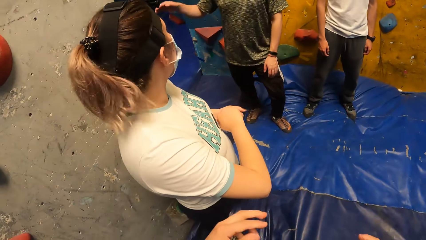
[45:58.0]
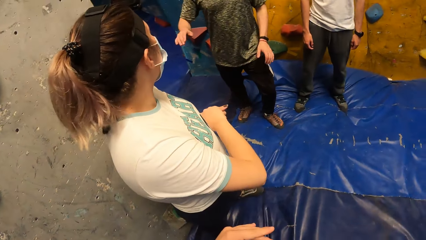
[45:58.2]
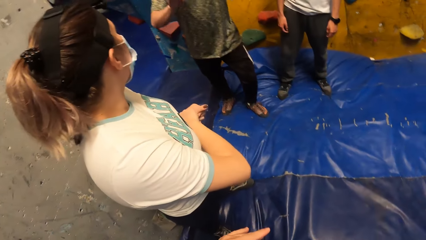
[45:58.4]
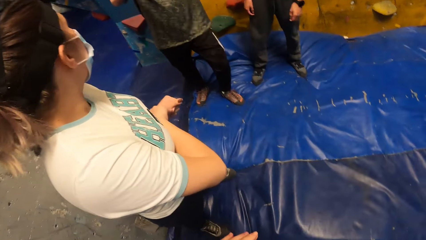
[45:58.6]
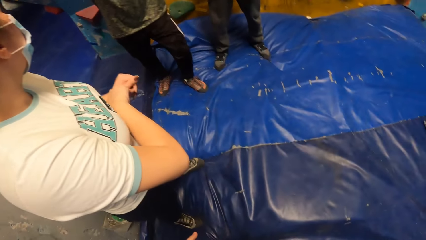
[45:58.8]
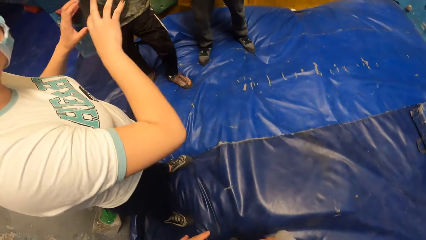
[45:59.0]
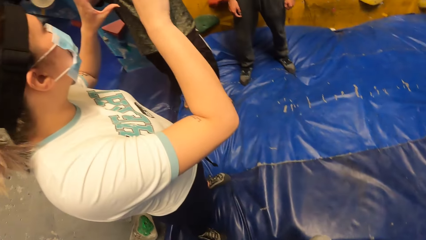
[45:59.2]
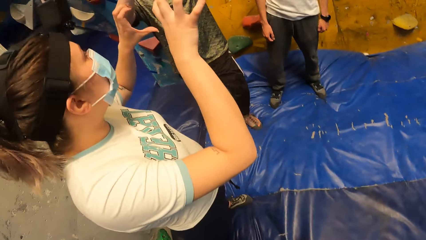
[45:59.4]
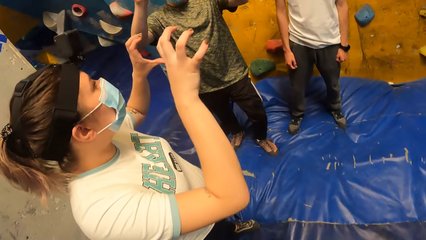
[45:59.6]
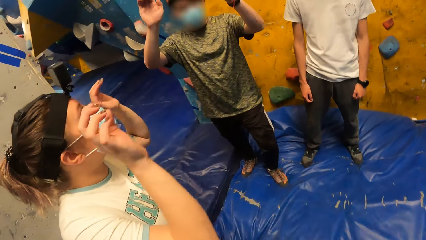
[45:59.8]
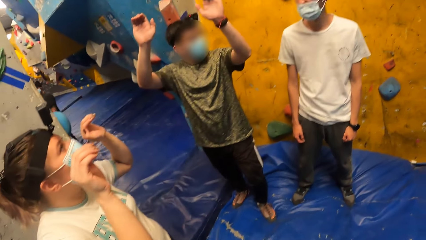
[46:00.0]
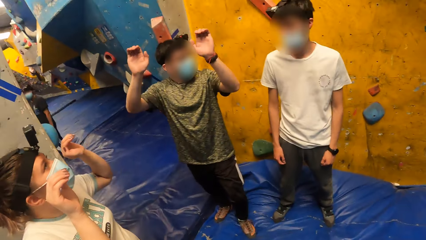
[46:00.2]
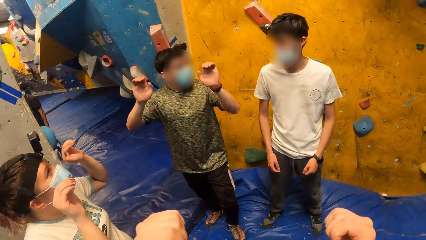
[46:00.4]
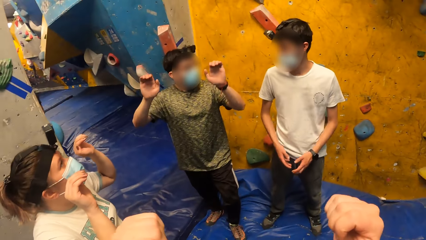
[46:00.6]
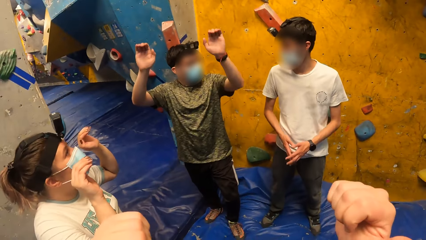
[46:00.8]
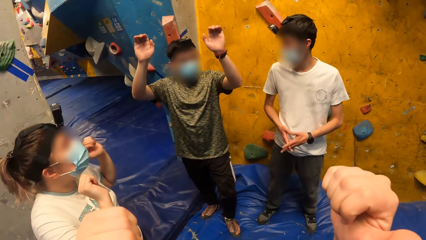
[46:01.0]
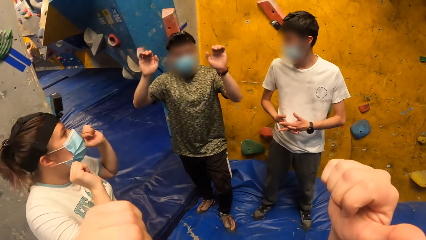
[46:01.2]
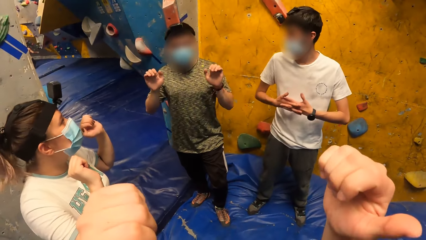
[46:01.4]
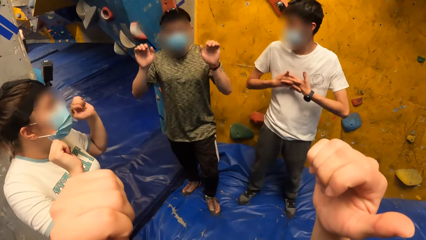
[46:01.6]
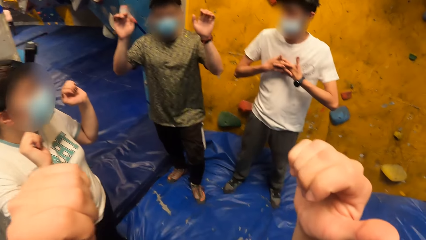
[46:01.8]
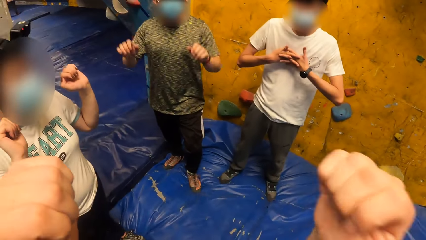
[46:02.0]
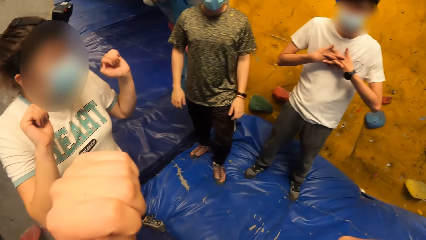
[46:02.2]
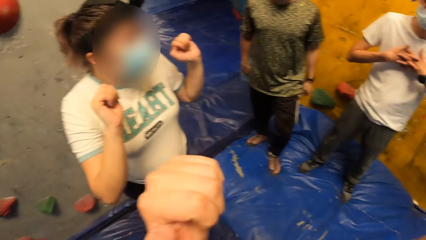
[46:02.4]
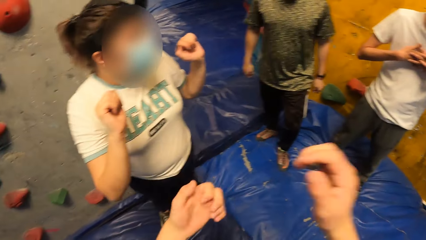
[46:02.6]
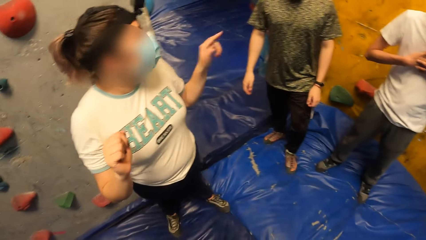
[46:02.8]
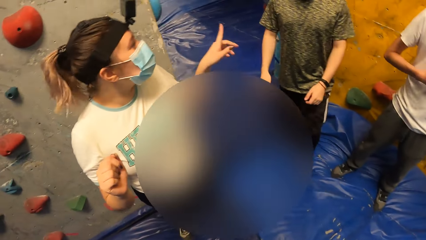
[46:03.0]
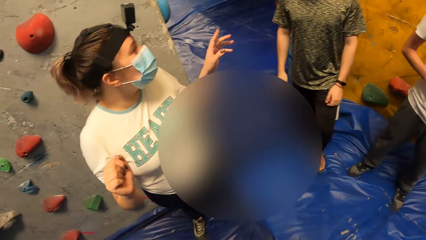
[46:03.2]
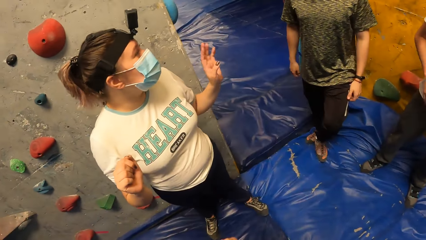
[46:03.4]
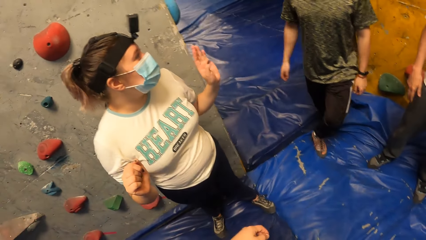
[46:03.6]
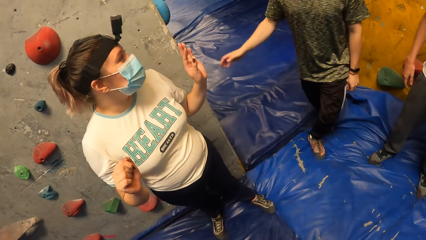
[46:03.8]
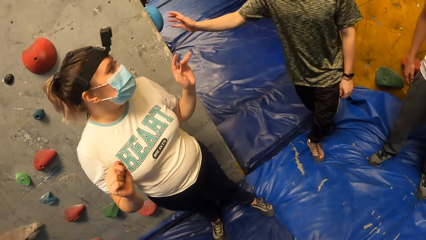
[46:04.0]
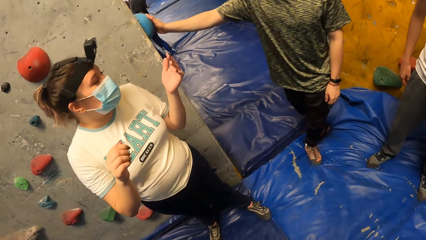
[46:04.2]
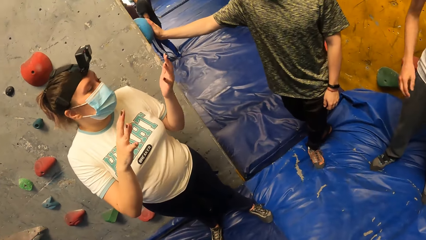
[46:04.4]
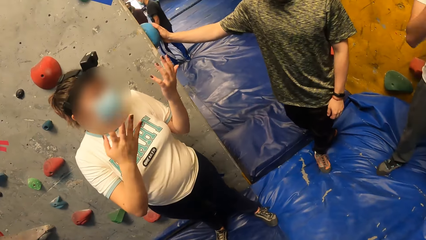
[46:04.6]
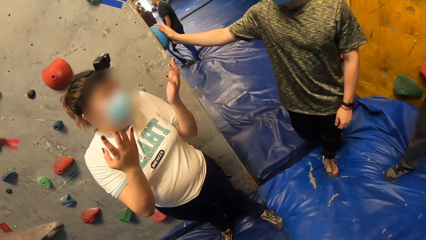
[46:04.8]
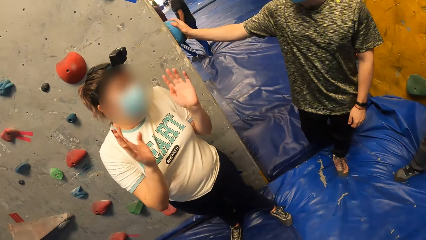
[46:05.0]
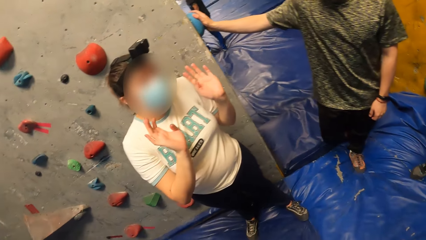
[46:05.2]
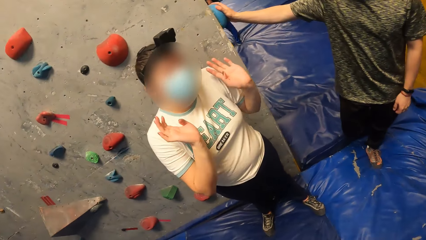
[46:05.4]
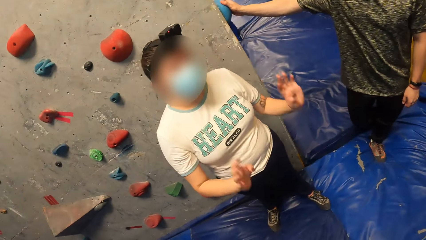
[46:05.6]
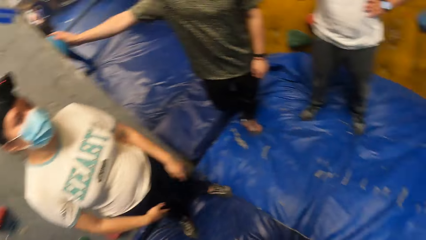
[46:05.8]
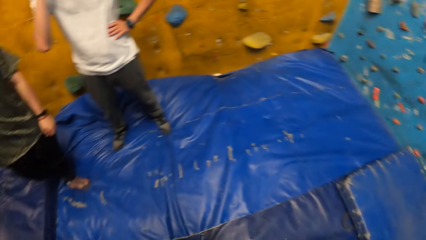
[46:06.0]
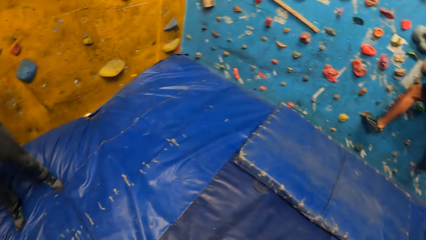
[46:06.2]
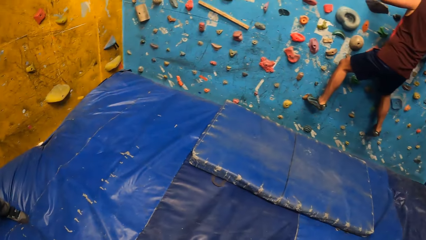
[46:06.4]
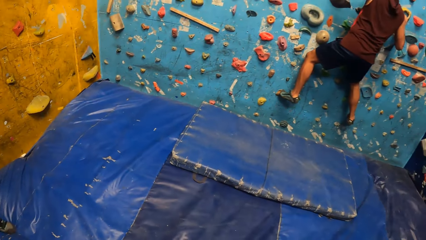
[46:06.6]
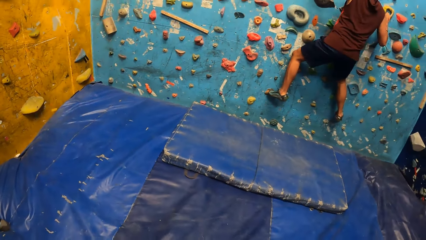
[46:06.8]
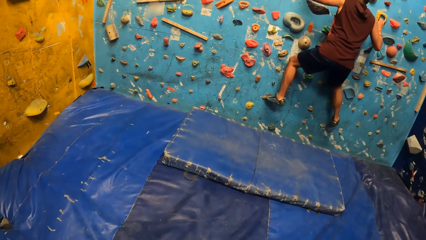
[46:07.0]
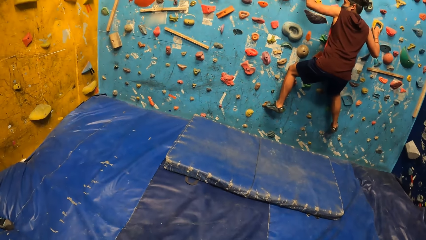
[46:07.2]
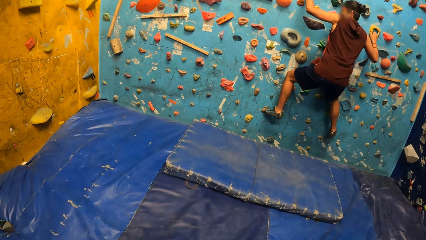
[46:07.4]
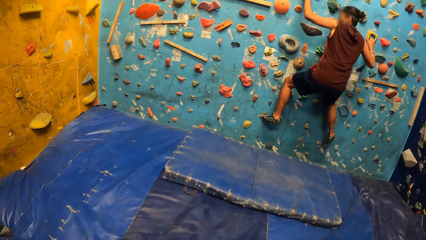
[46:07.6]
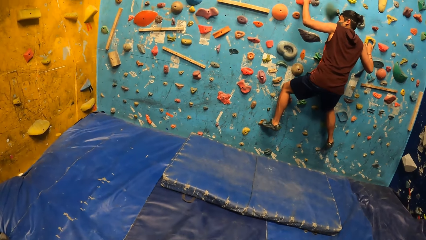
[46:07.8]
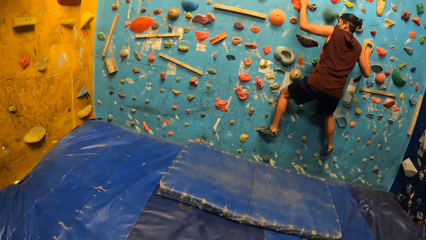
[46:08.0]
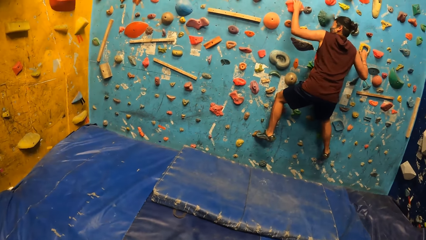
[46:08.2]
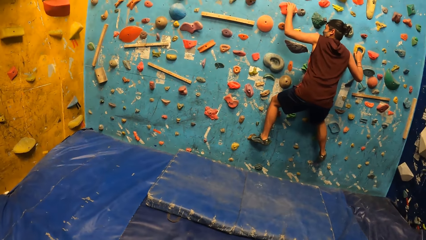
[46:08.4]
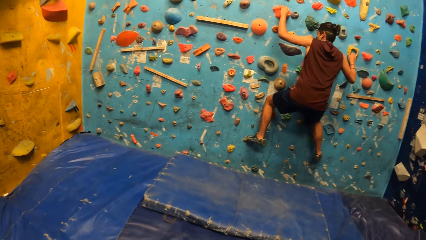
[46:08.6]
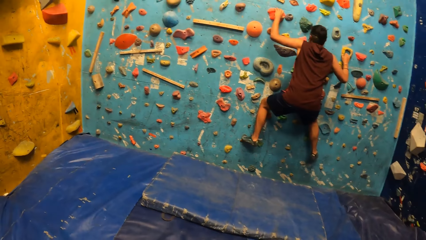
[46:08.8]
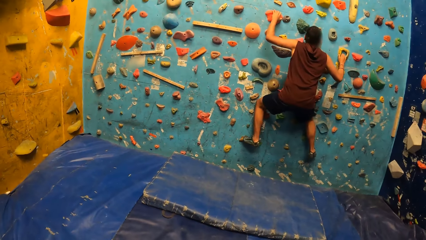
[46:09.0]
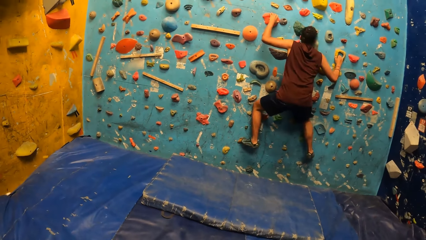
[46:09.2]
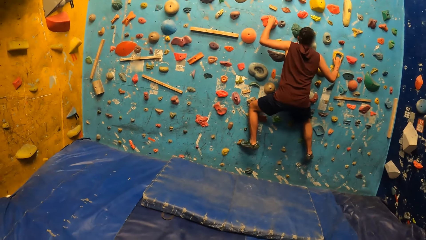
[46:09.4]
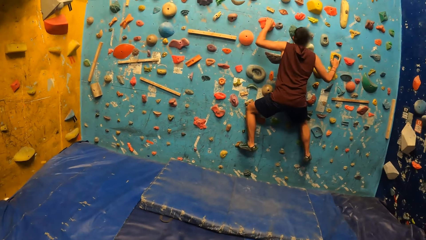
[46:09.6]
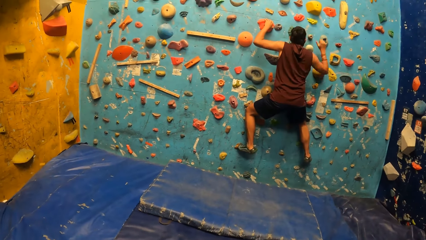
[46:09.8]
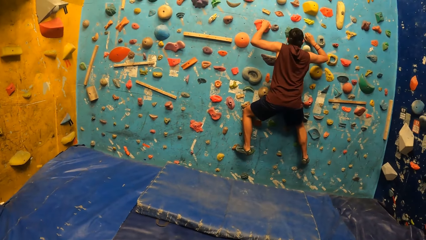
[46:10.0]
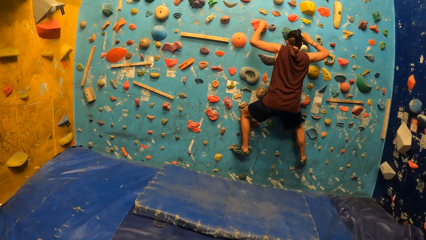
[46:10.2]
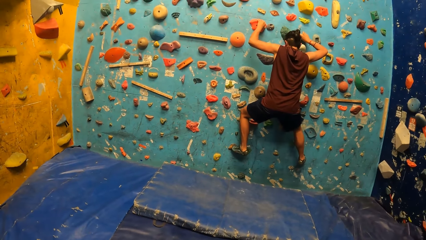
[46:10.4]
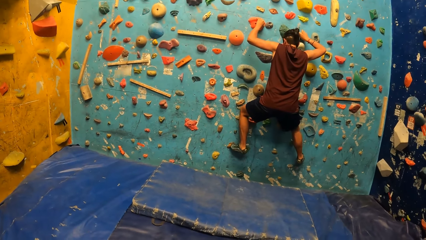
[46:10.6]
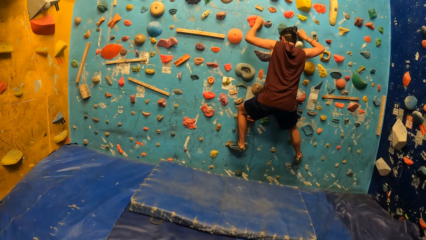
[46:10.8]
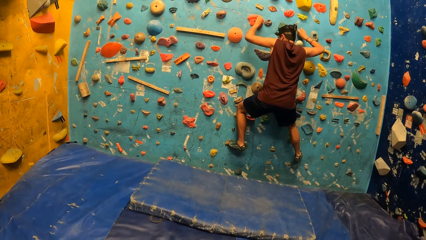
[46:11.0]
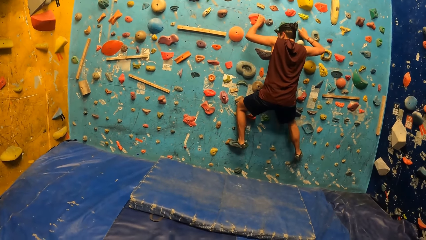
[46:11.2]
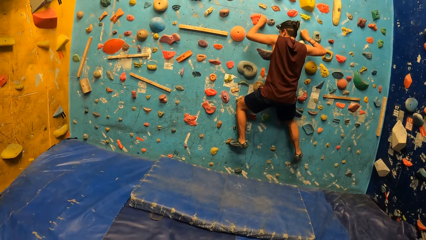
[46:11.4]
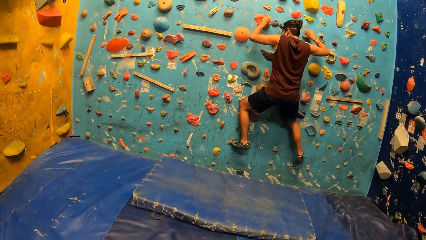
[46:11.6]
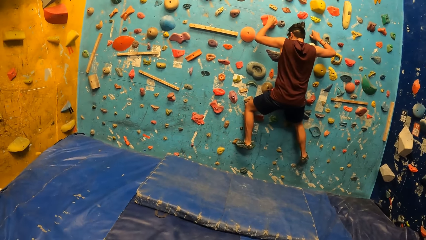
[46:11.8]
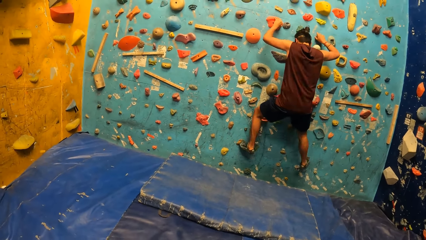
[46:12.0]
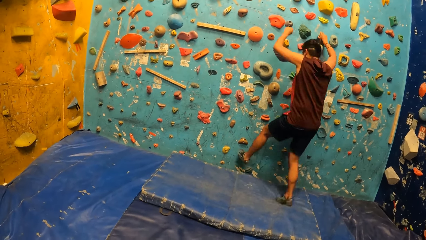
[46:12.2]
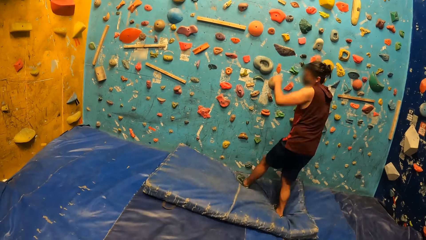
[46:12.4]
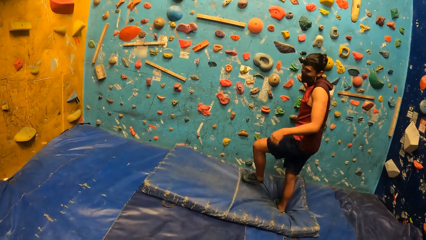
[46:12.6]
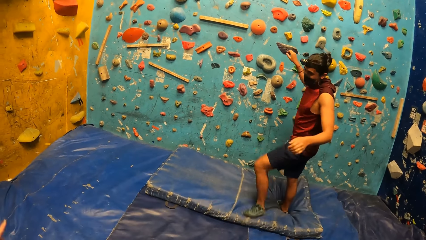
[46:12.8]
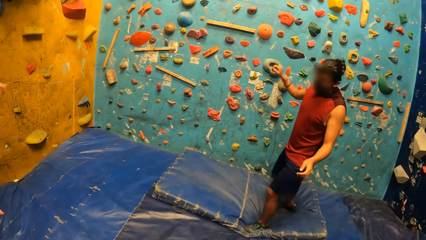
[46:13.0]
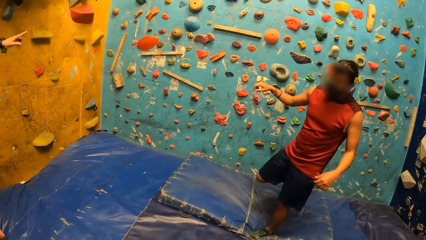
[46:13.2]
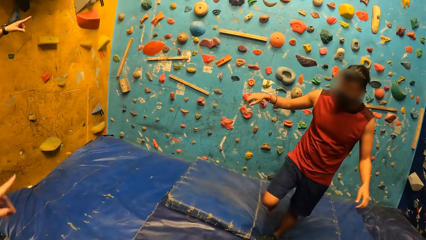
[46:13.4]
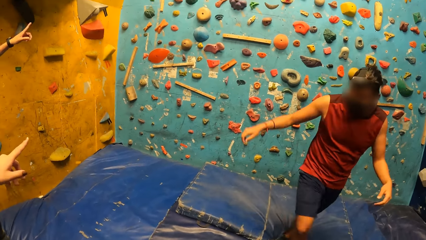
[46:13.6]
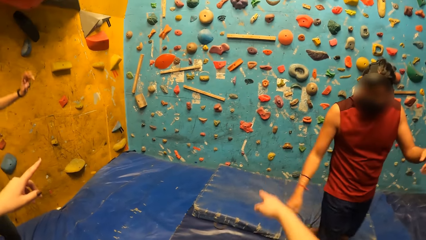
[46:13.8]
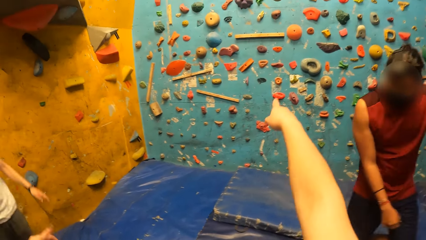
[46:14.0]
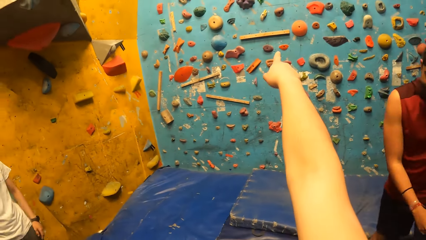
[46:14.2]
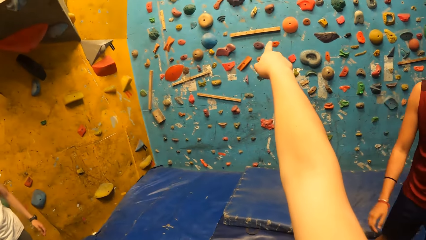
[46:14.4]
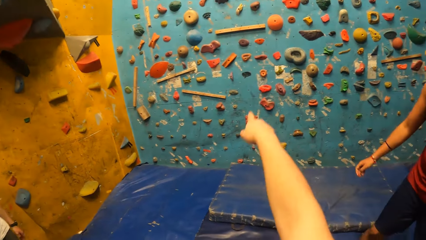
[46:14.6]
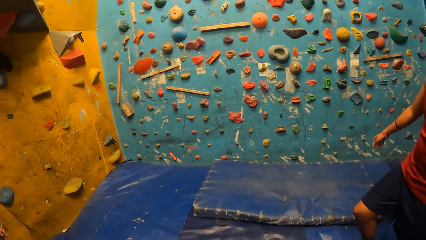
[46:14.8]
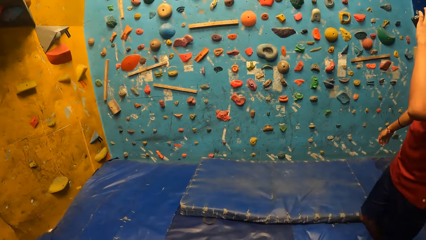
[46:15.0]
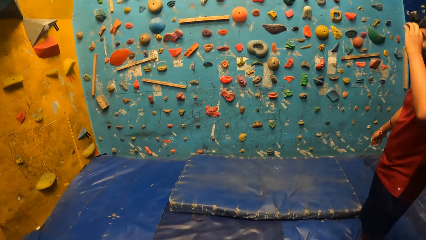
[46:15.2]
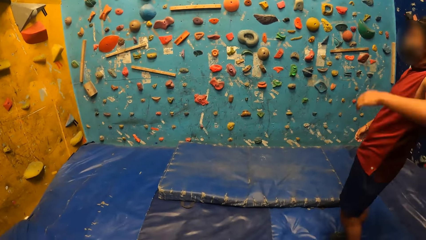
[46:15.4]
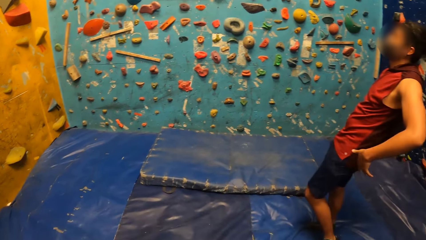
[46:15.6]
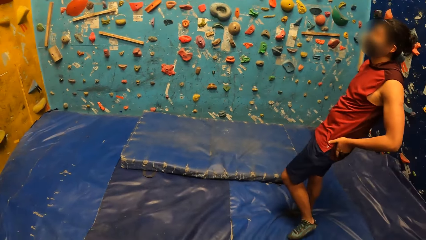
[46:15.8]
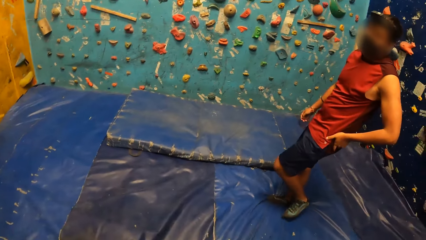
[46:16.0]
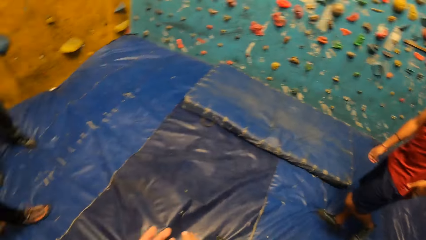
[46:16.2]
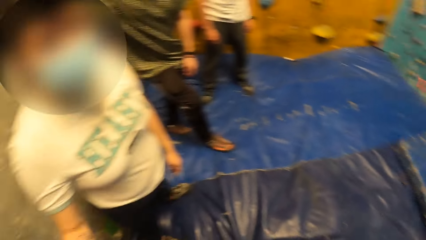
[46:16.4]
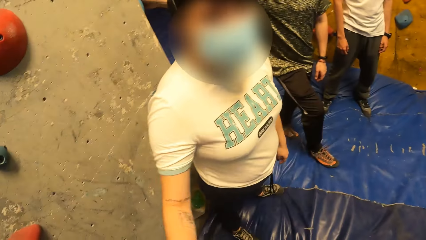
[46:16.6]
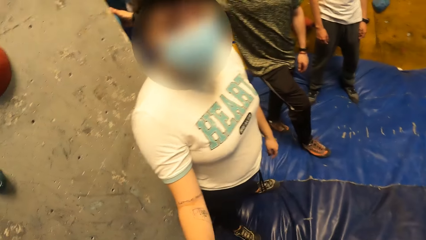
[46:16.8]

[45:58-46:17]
The camera wearer talks to a person. The person lifts both hands. Another person lifts both hands up. The first person interacts with the other person. The other person touches the wall. The camera wearer looks around. Another person climbs the wall, steps down, and walks around. The camera wearer points at the wall.
